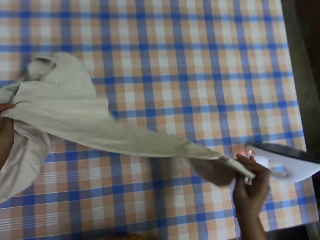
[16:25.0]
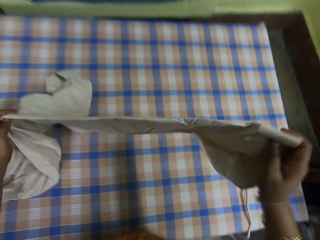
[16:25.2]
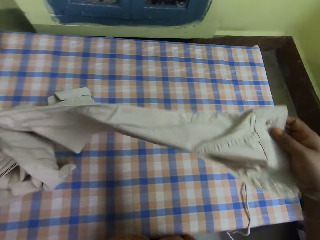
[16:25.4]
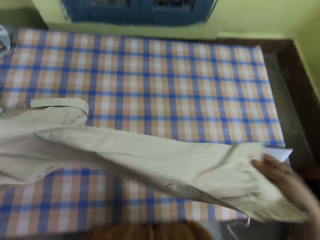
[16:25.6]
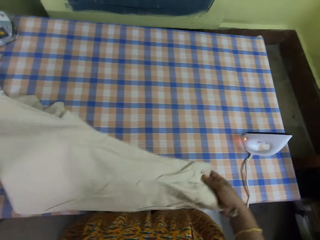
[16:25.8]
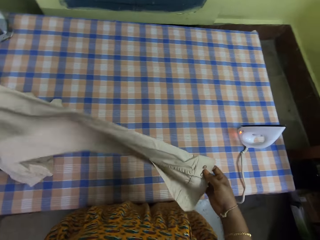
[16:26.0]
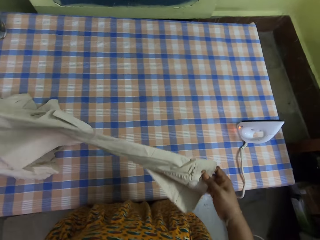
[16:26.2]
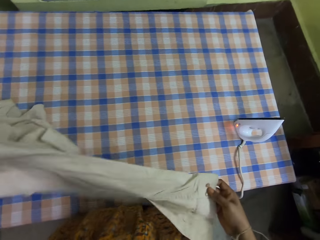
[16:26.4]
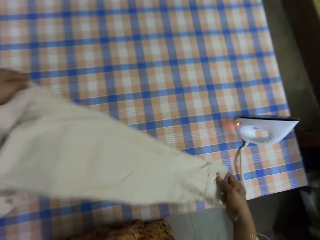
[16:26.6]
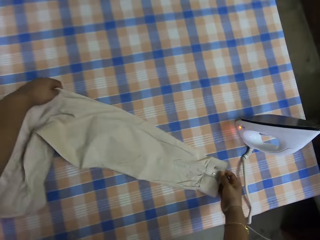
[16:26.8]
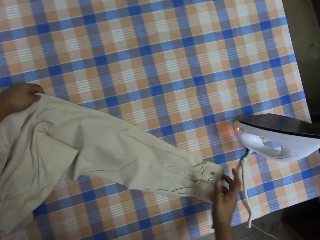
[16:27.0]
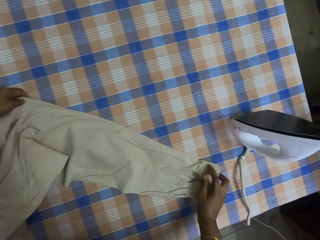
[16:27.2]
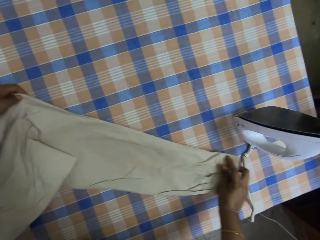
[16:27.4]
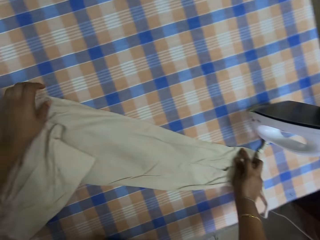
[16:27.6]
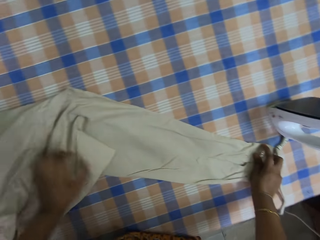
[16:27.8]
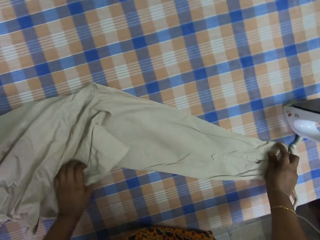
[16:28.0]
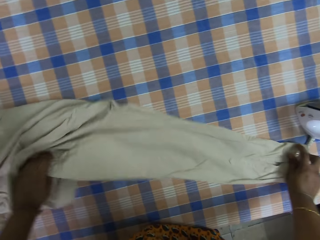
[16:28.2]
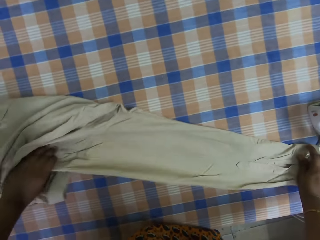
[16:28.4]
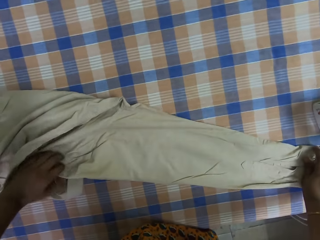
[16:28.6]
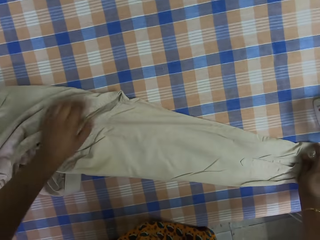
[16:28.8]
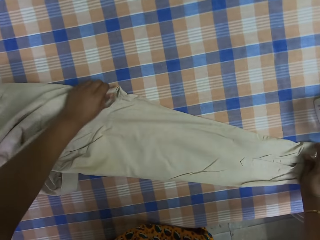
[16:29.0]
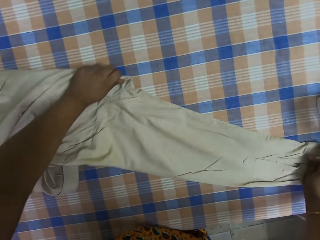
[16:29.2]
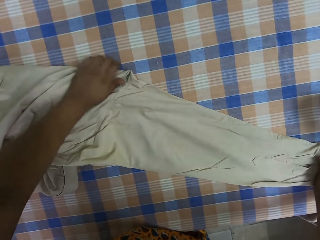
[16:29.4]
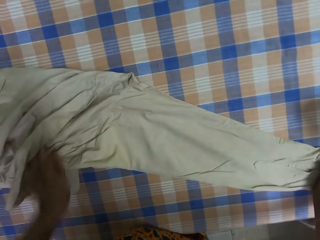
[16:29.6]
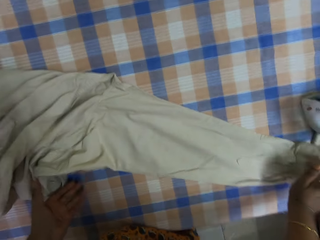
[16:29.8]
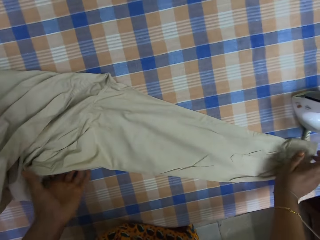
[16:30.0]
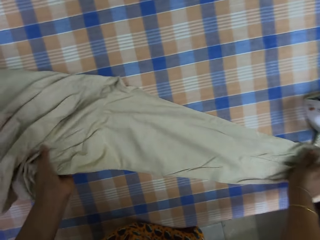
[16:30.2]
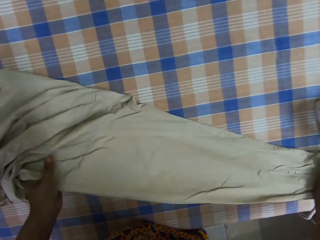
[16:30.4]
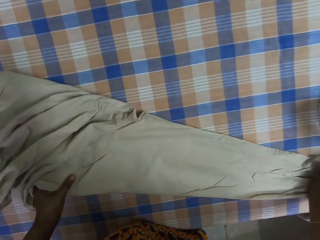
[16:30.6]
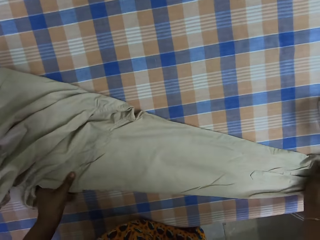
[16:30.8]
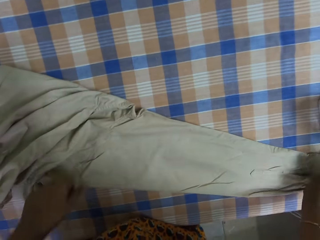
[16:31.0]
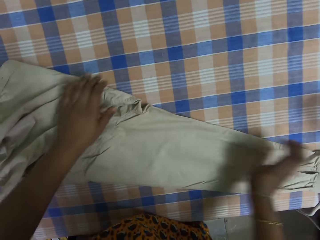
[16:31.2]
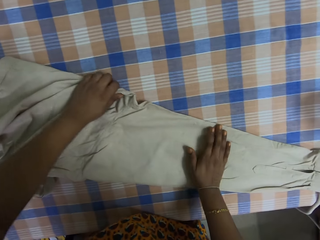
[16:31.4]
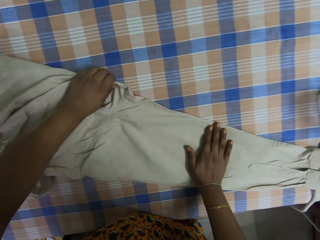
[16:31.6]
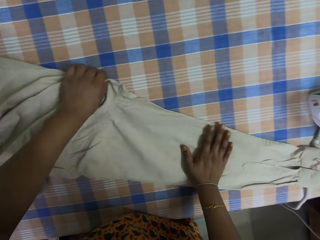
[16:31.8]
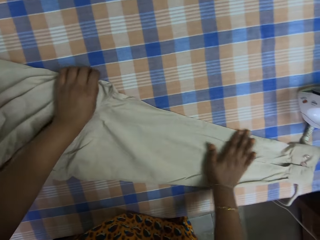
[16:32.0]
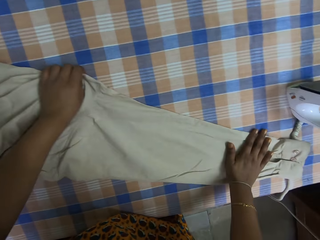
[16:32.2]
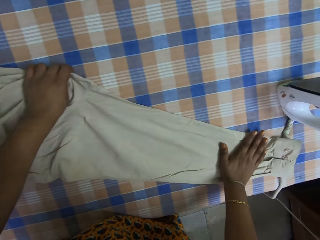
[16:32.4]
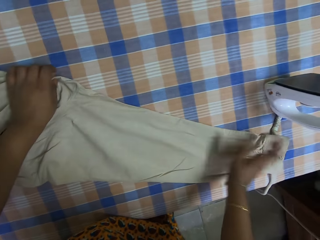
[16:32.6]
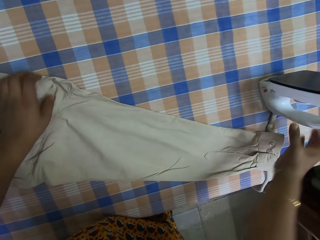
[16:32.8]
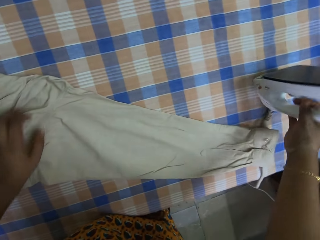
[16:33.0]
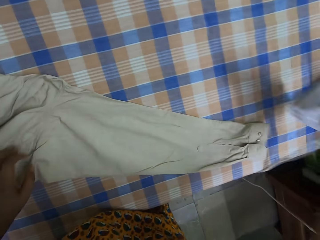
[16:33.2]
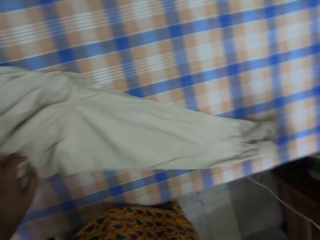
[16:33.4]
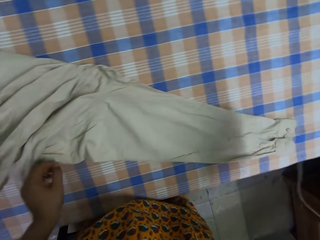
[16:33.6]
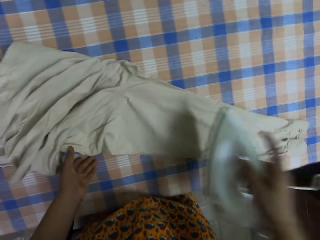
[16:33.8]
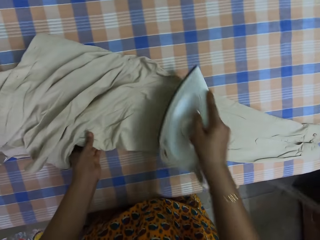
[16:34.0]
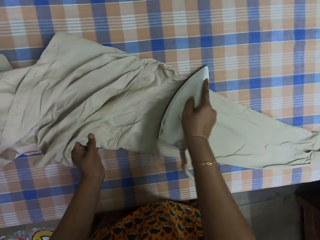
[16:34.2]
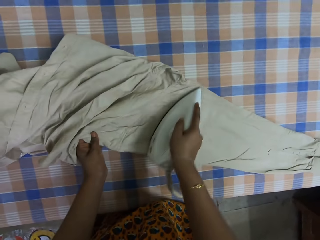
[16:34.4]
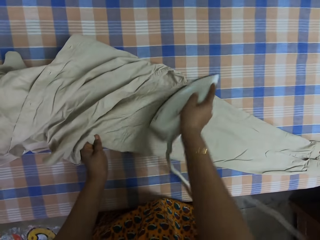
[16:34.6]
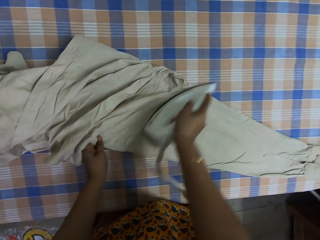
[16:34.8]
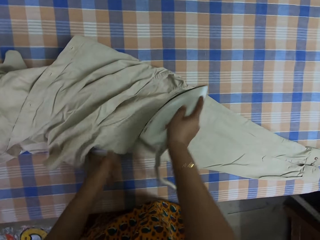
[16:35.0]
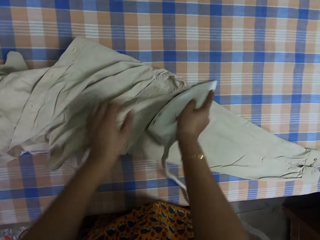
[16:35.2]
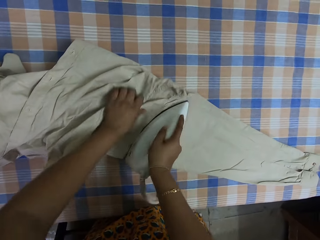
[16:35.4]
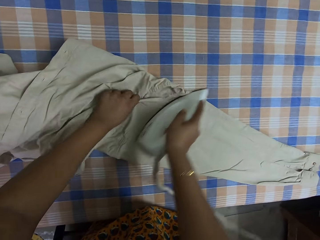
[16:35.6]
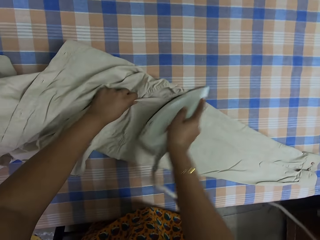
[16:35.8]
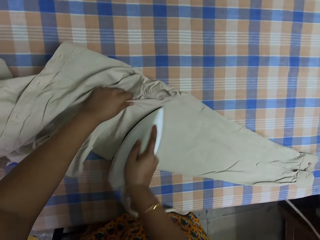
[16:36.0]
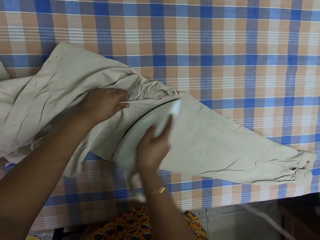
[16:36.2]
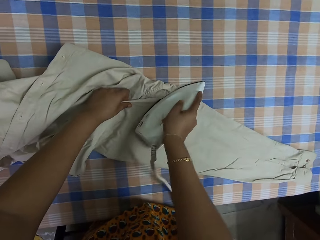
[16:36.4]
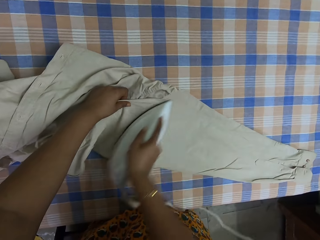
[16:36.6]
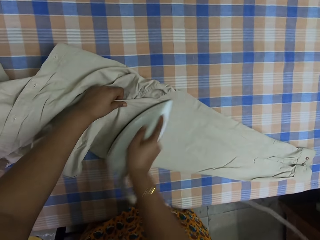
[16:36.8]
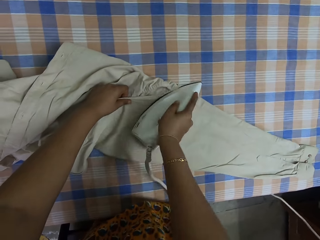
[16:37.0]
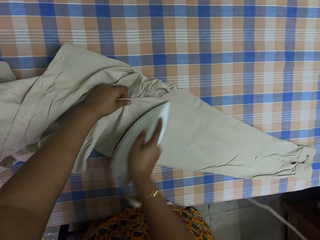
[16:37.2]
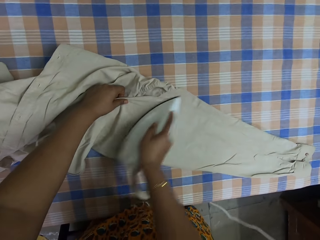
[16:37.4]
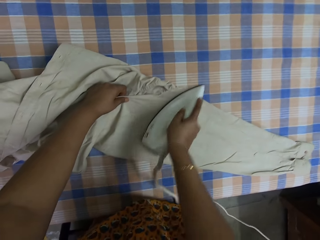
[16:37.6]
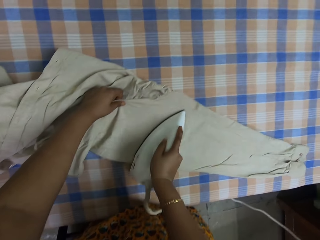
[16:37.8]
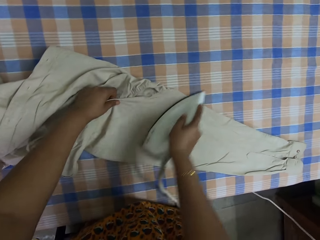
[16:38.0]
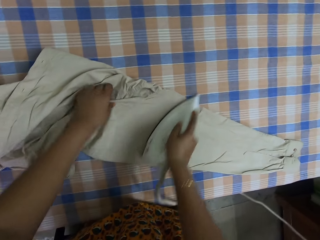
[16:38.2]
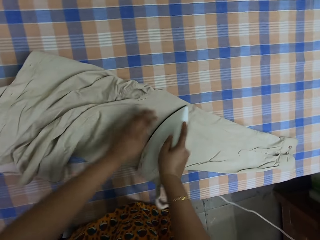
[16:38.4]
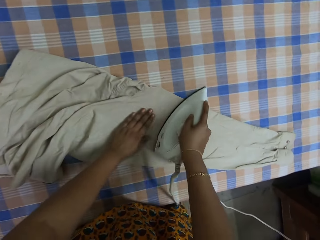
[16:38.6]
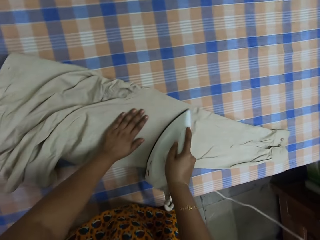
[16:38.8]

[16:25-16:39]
The camera wearer turns the sleeve and straightens the sleeve. They pick up the iron box from the table. They iron the sleeve.

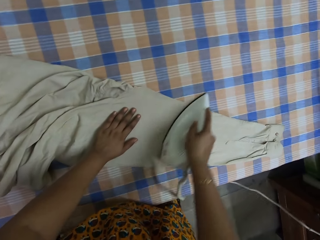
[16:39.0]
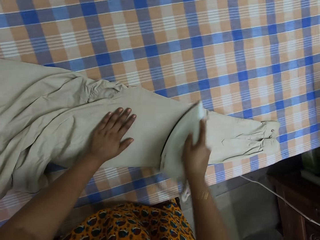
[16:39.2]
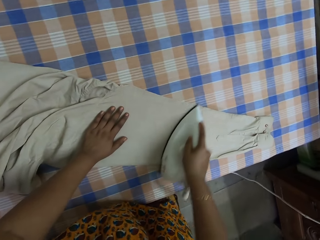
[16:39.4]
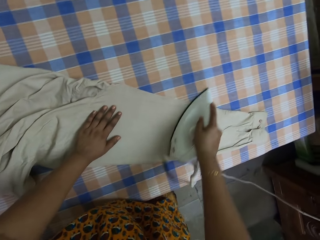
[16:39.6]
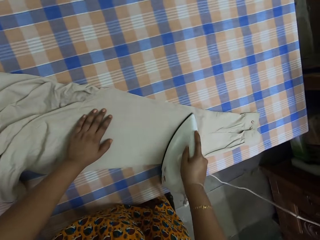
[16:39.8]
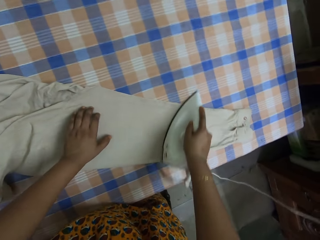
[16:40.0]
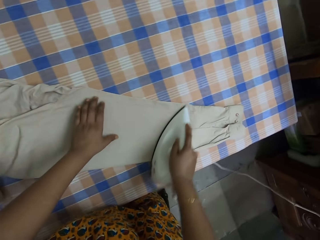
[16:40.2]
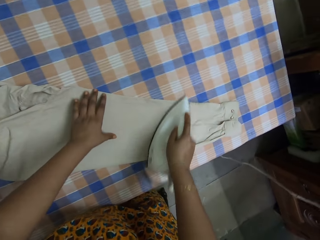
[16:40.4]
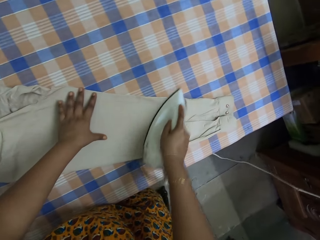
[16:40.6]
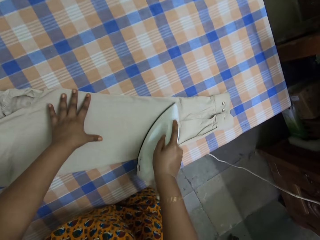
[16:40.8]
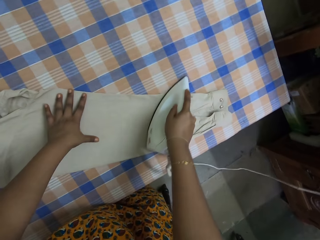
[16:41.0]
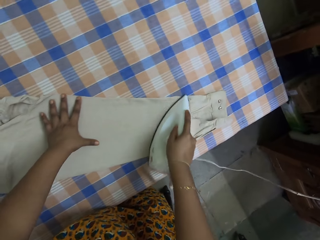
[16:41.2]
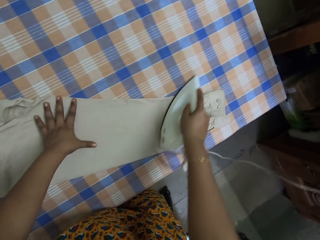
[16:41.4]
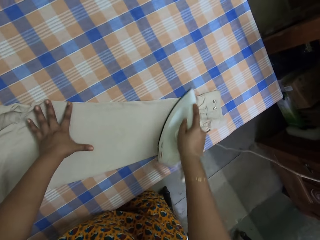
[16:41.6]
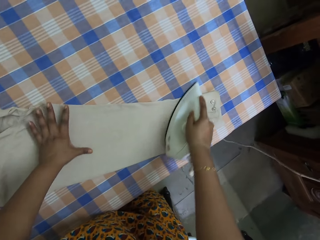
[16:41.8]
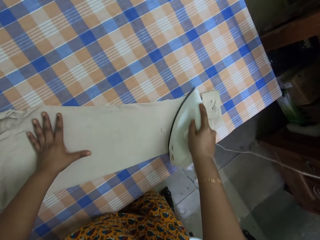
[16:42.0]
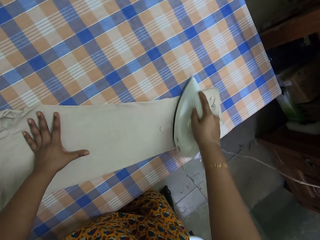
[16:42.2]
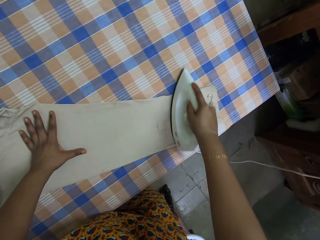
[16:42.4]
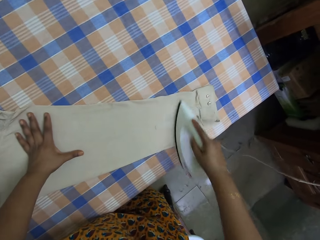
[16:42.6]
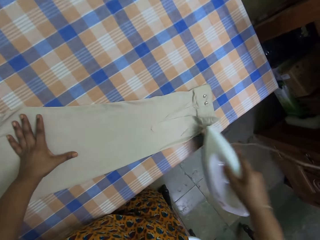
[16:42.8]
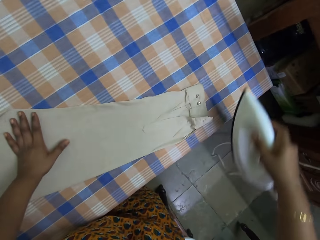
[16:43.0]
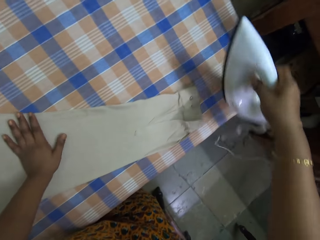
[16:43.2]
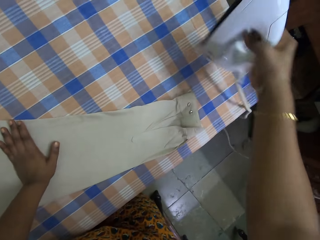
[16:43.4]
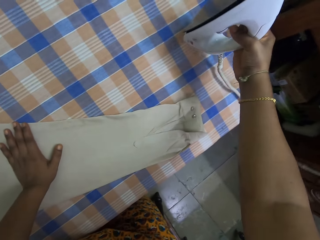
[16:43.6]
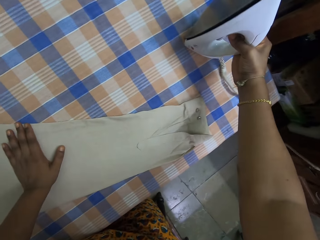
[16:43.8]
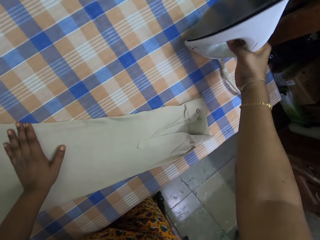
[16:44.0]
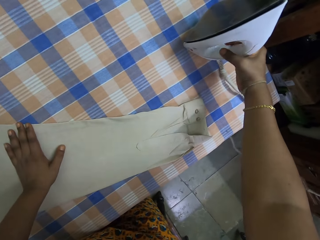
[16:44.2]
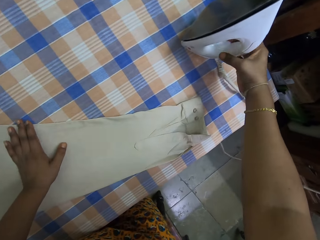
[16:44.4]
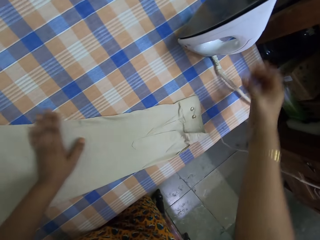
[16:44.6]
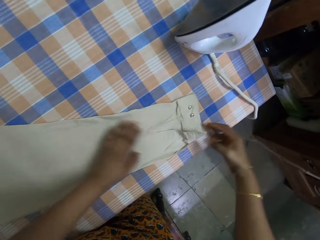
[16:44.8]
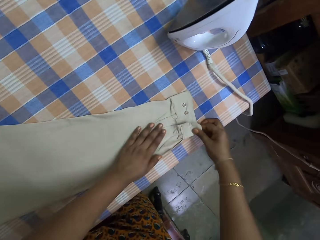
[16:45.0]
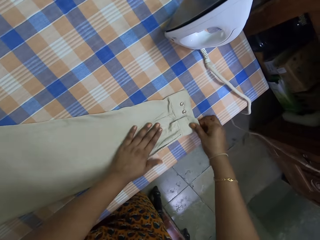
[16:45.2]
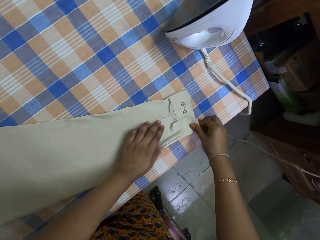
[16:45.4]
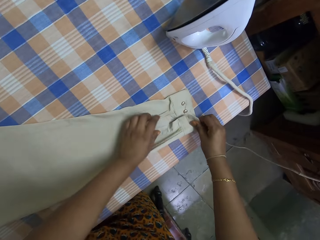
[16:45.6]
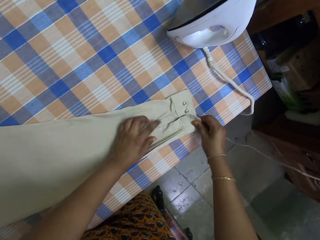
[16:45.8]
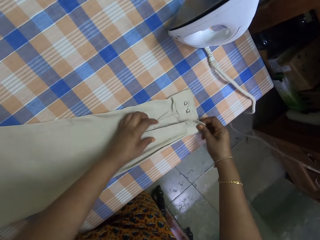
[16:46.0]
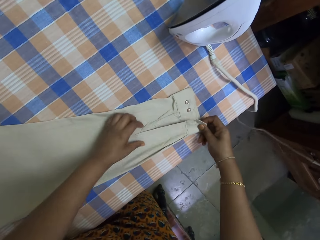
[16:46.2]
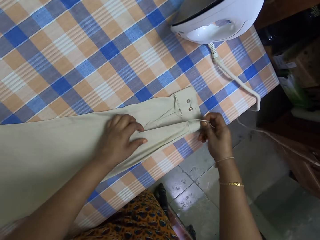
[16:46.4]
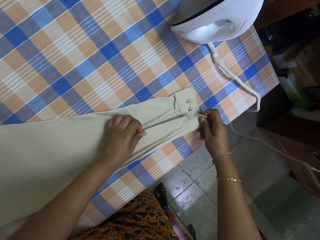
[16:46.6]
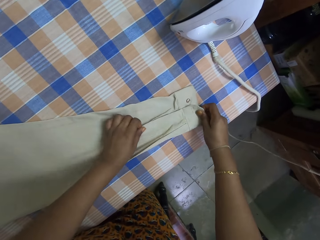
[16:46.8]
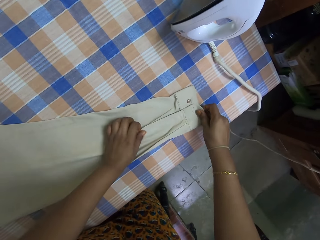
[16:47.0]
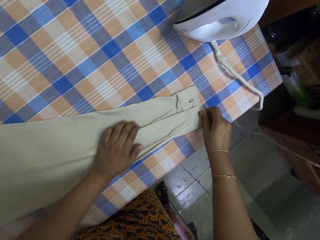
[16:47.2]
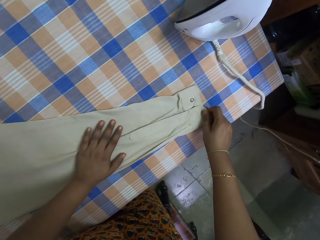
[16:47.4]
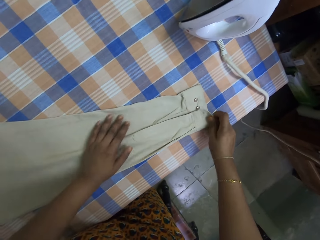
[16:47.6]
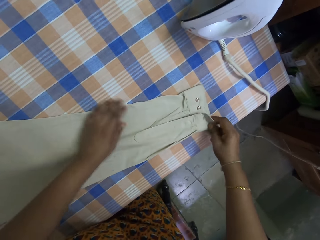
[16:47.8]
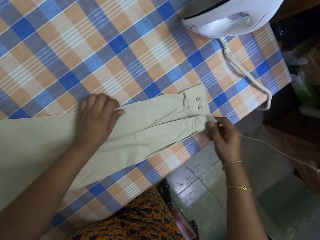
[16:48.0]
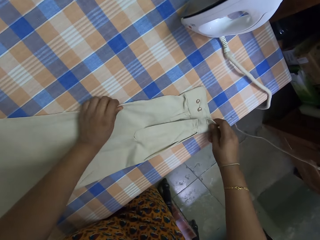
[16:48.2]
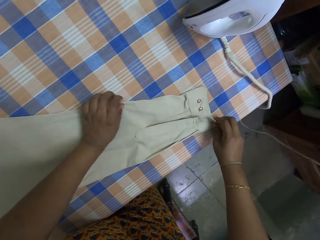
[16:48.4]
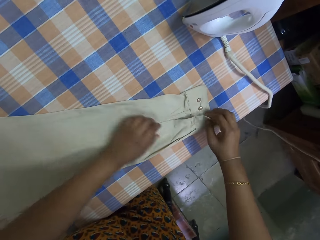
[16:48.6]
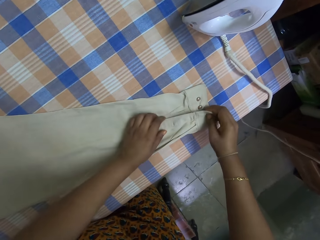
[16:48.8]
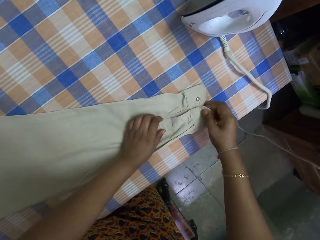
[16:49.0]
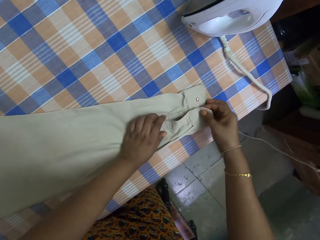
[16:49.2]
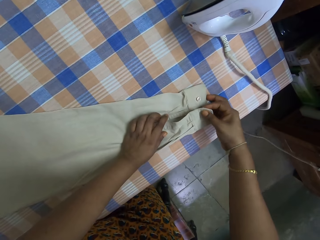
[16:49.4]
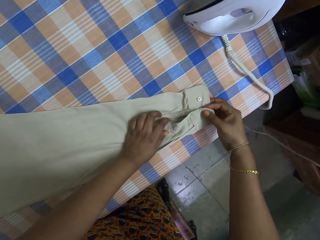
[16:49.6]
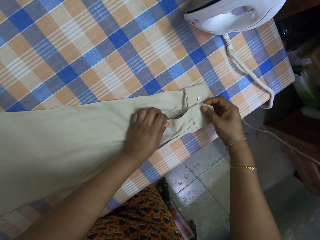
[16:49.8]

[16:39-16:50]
The camera wearer puts the iron box on the table. They adjust the shirt on the table. They straighten the sleeve.
